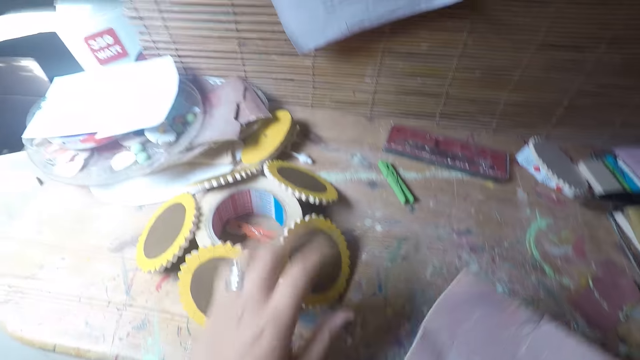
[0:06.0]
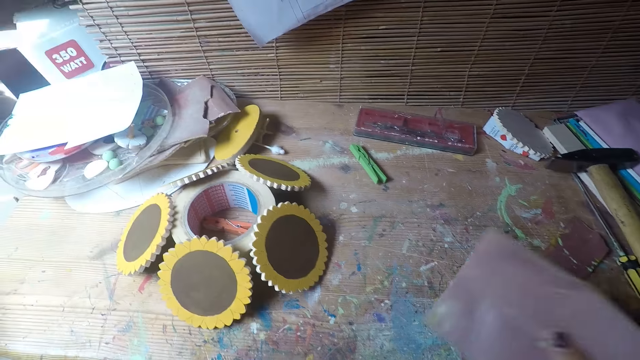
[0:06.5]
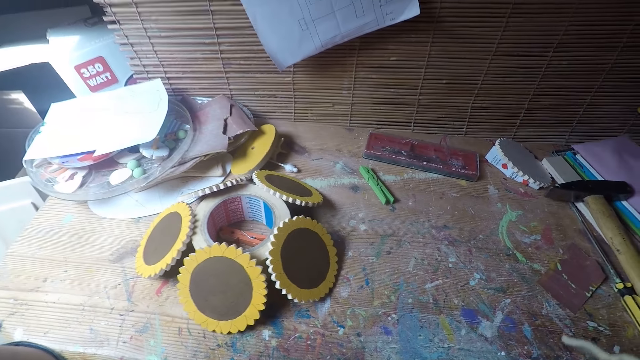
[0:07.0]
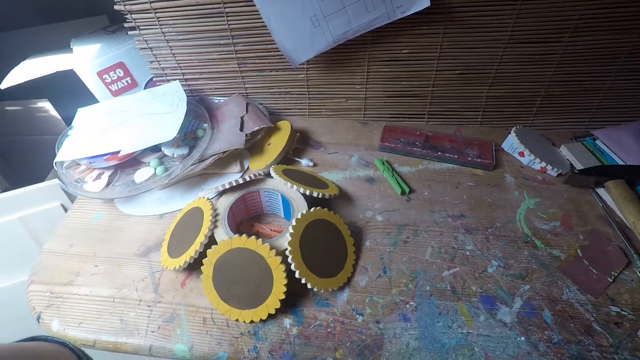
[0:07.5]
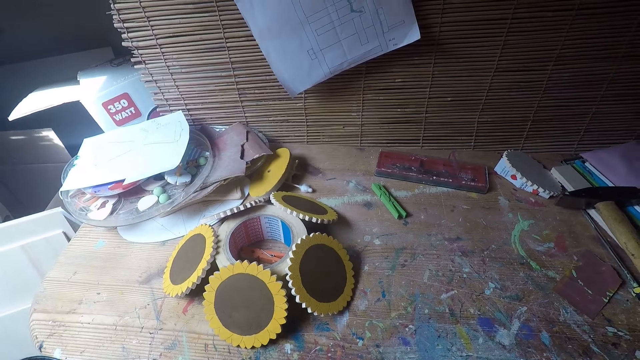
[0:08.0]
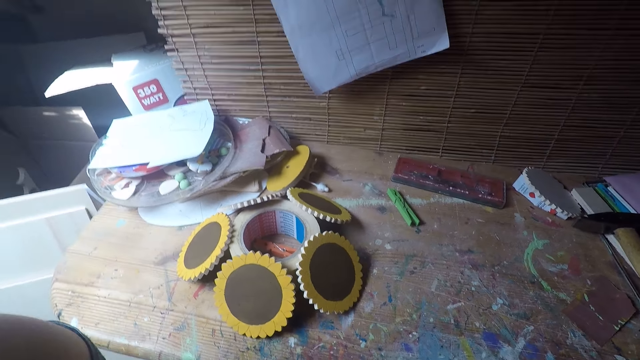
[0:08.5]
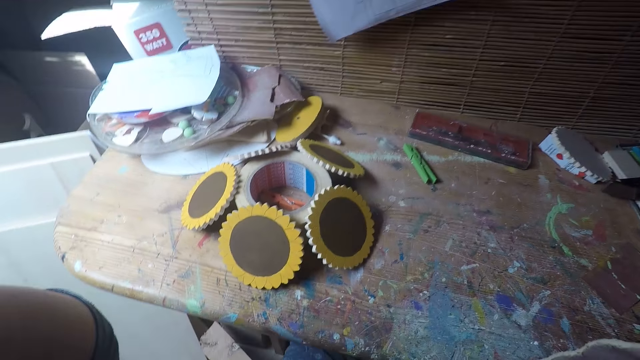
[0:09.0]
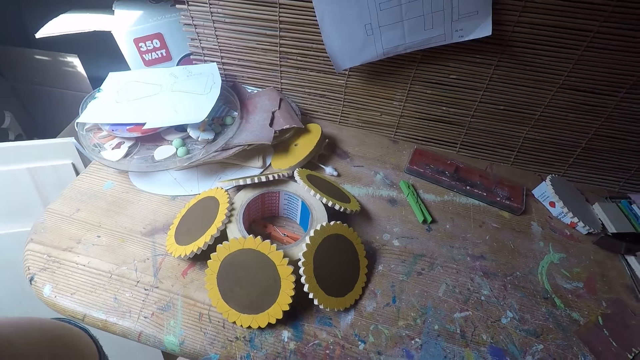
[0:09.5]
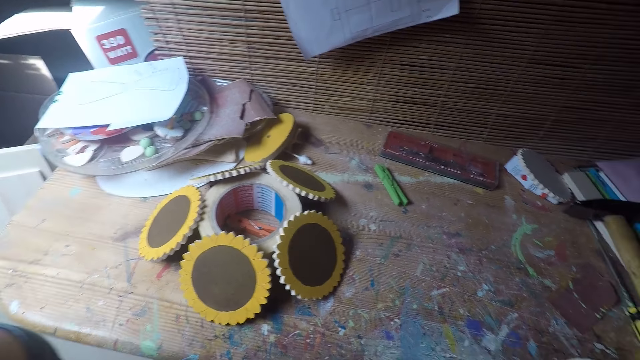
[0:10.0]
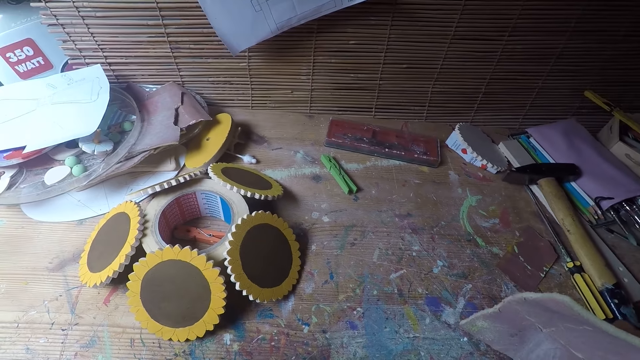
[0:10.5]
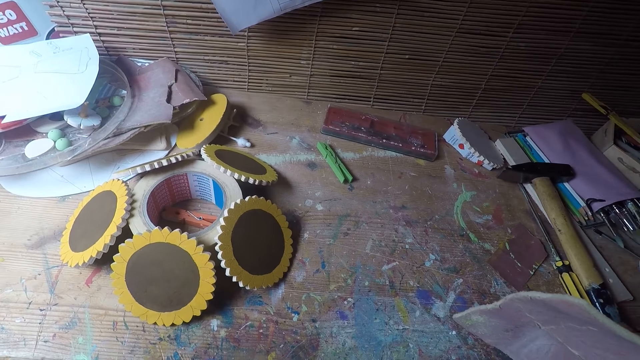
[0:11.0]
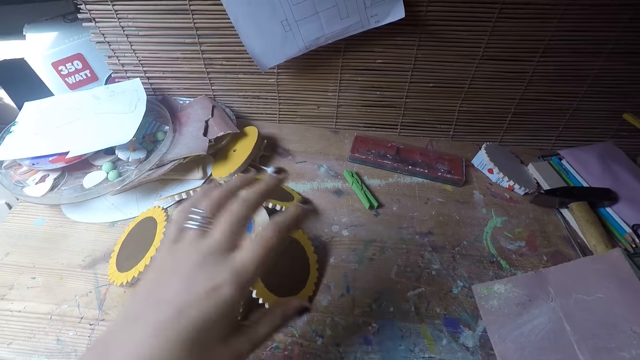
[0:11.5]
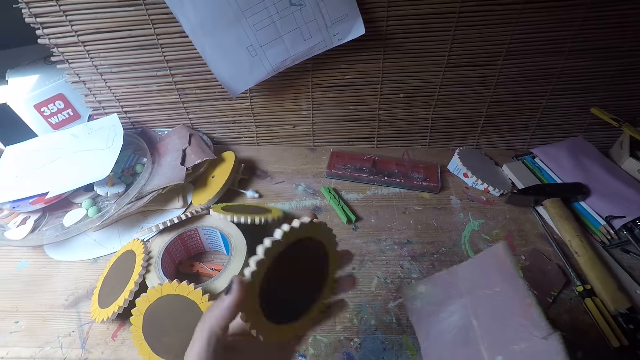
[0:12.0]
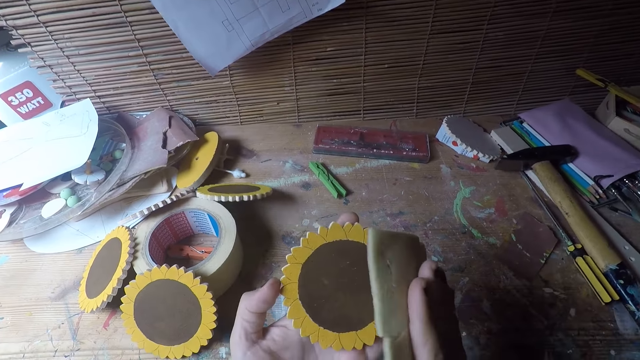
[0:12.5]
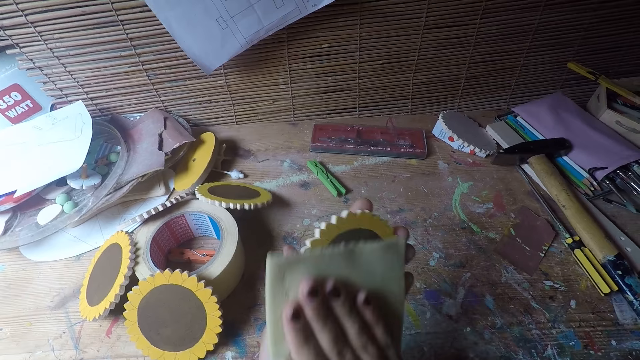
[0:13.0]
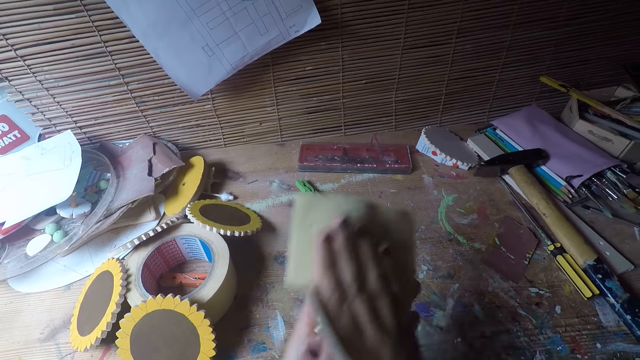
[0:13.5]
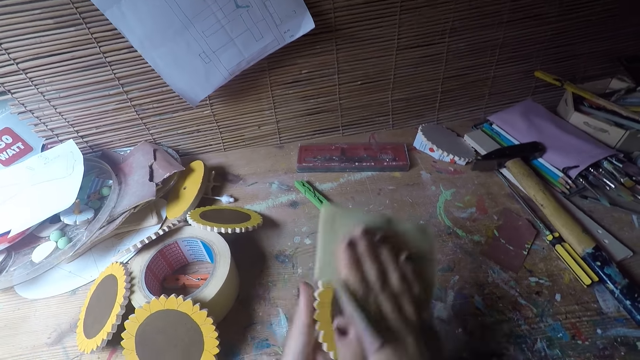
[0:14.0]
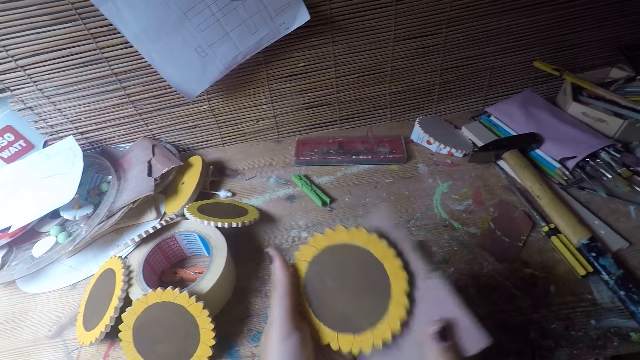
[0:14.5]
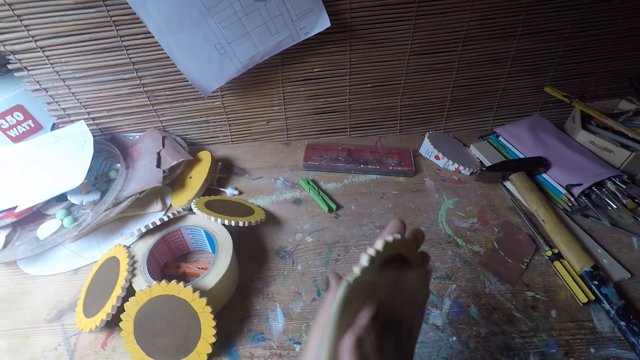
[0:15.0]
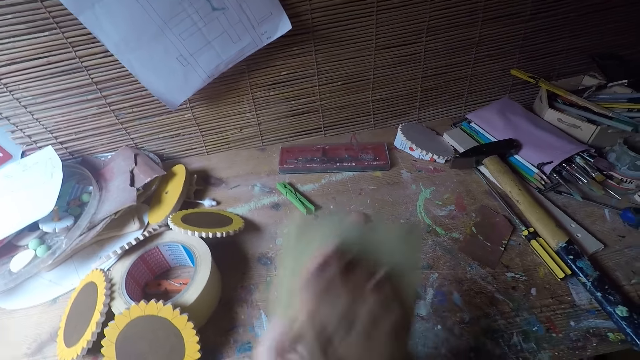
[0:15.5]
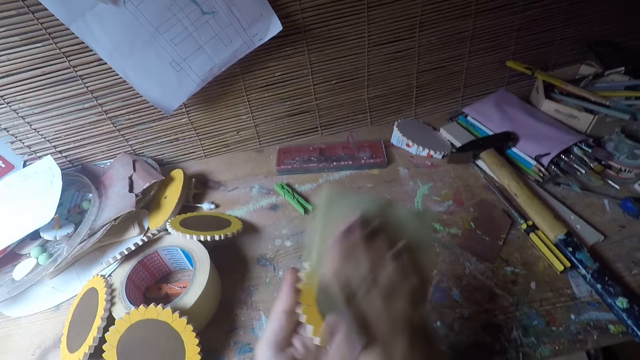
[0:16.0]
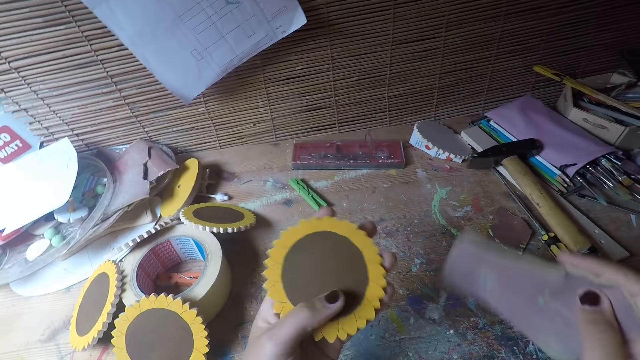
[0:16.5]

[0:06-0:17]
The camera wearer touches a table coaster or piece of woodcraft with her left hand. She touches her head with her left hand. She puts the camera into focus. She flips the table coaster with her left hand. She picks the piece of woodcraft. She scrubs the piece of woodcraft with a sandpaper in both hands.

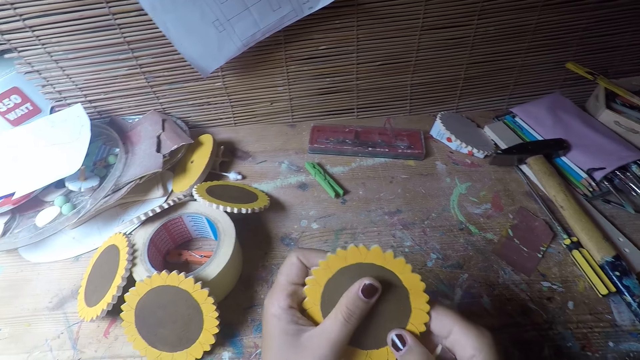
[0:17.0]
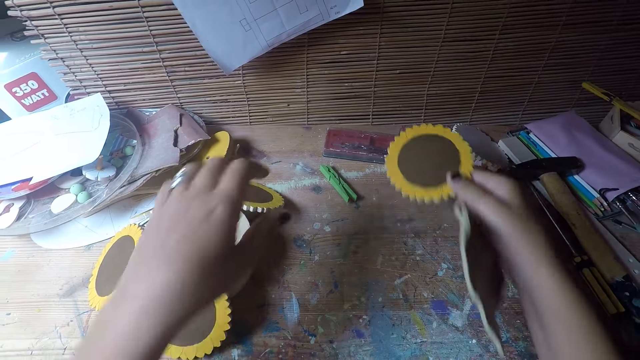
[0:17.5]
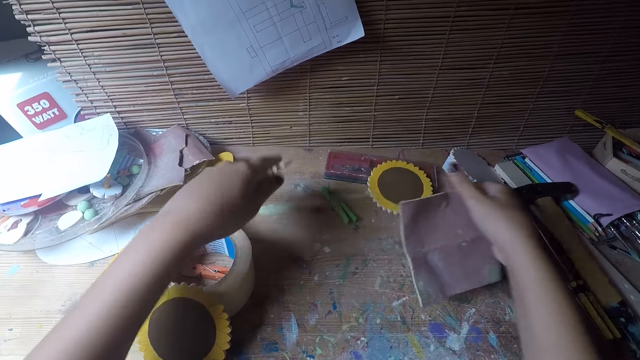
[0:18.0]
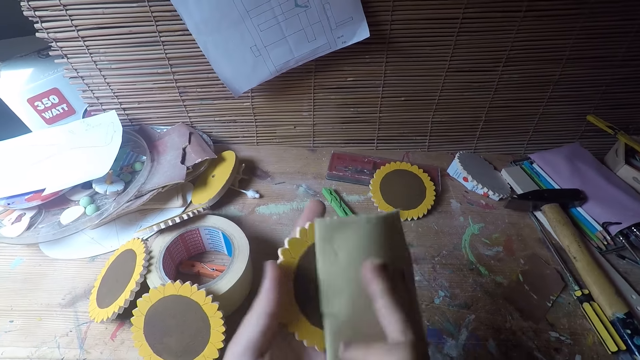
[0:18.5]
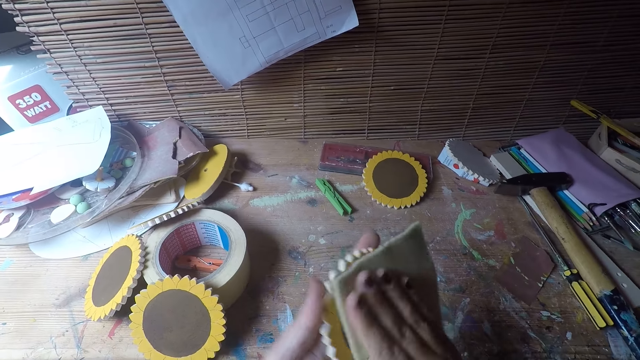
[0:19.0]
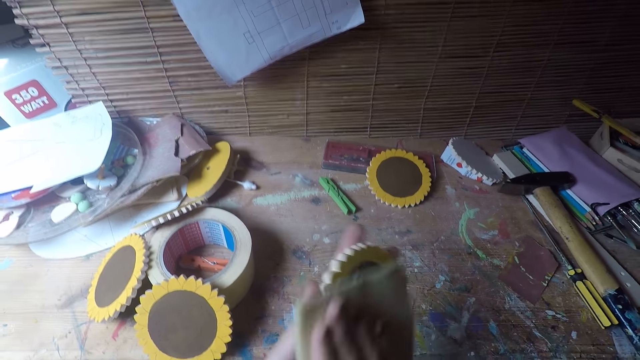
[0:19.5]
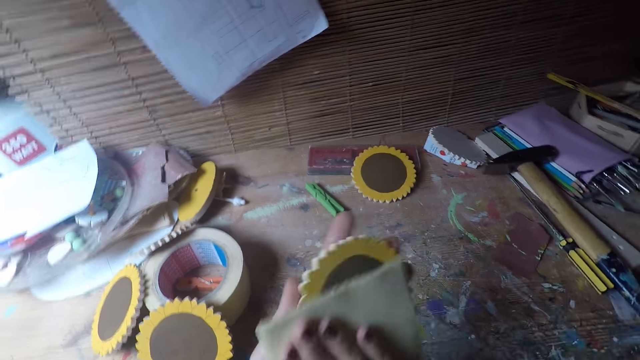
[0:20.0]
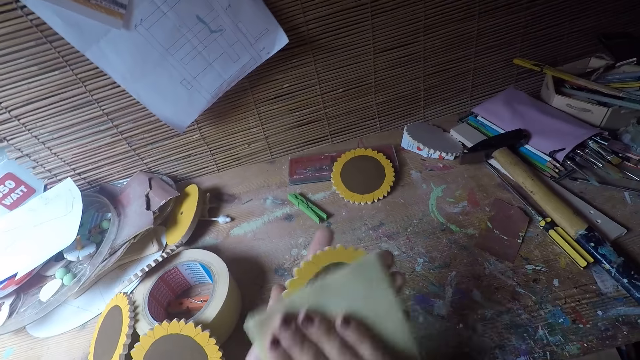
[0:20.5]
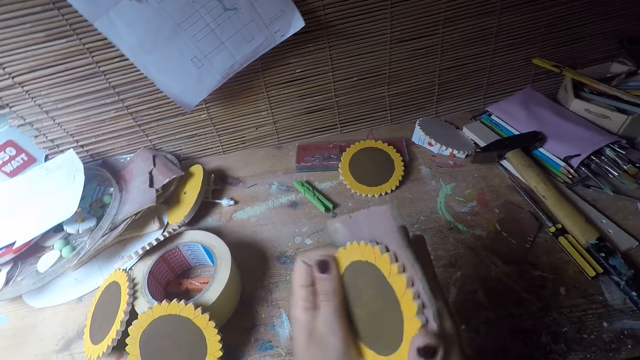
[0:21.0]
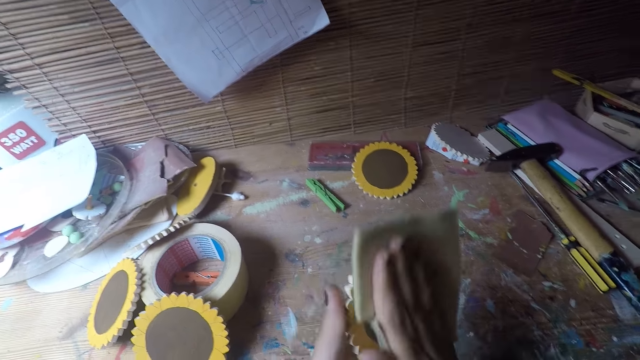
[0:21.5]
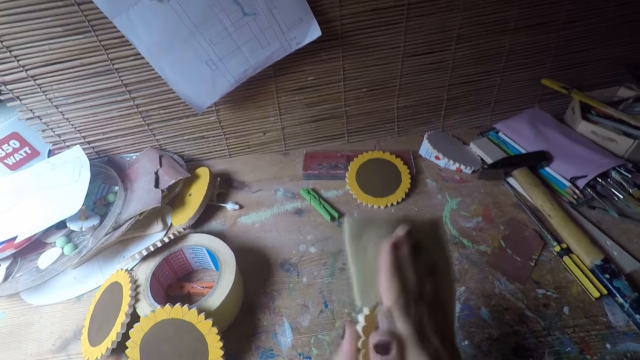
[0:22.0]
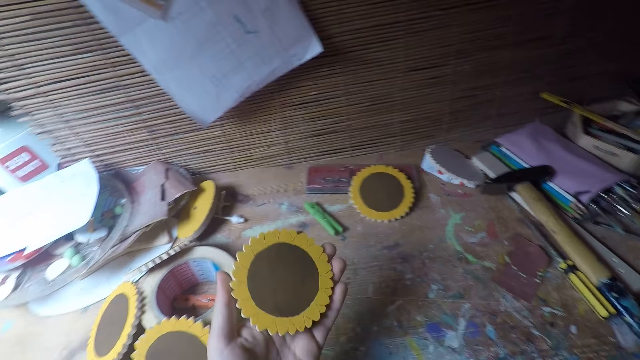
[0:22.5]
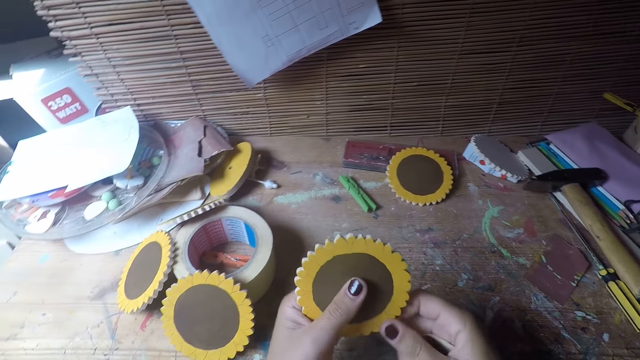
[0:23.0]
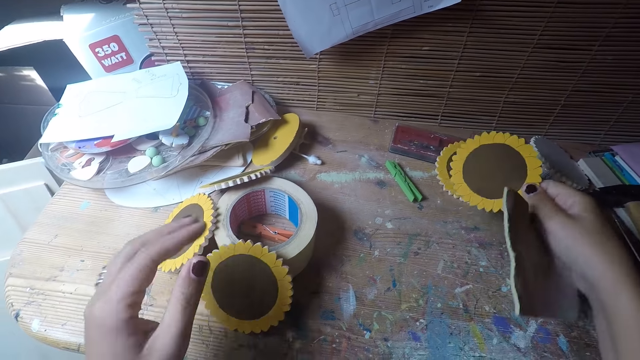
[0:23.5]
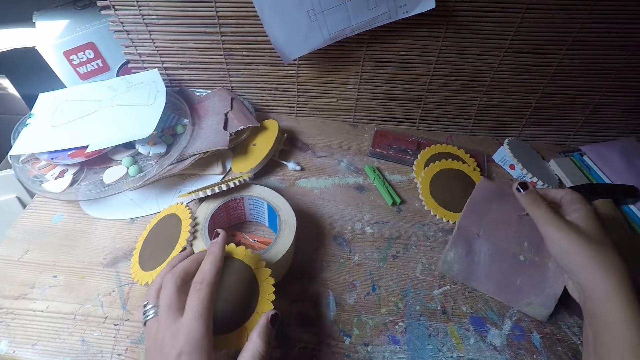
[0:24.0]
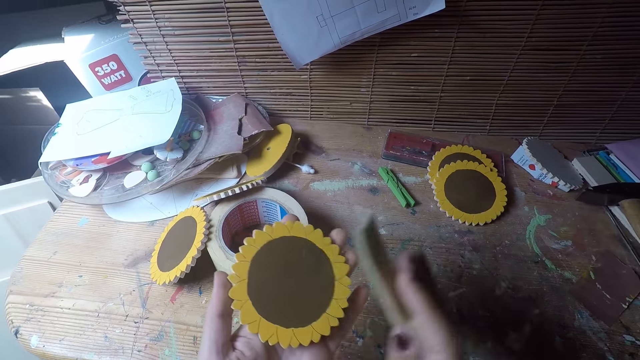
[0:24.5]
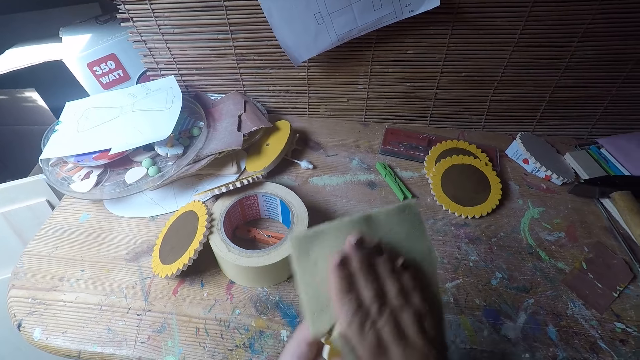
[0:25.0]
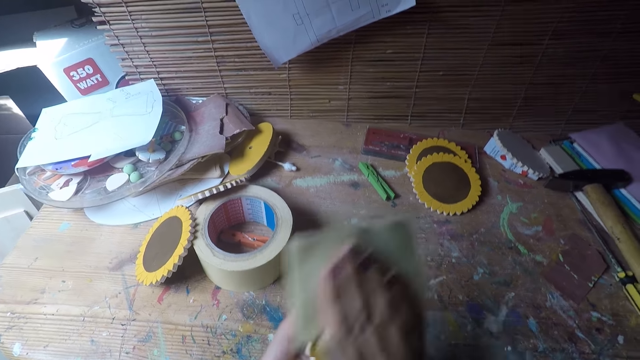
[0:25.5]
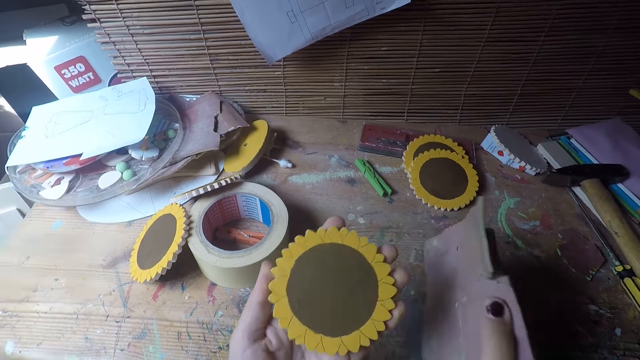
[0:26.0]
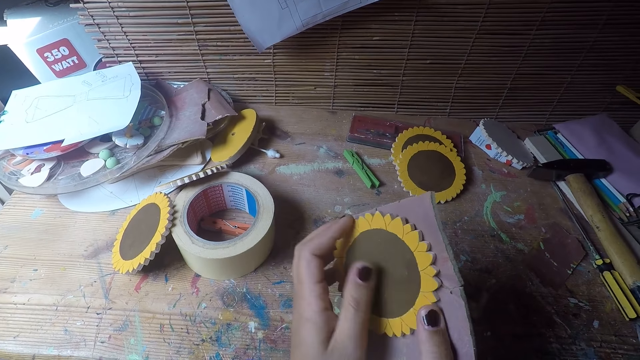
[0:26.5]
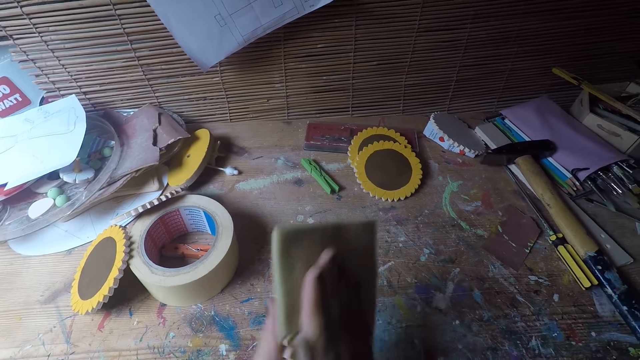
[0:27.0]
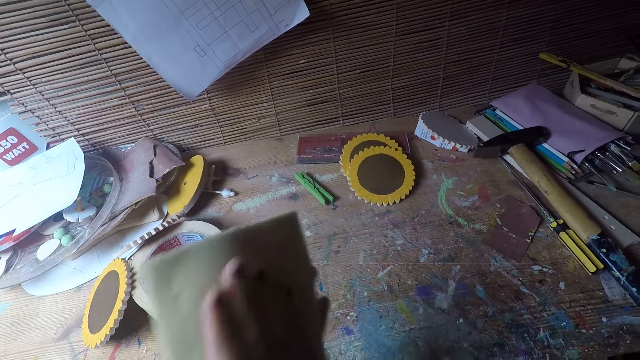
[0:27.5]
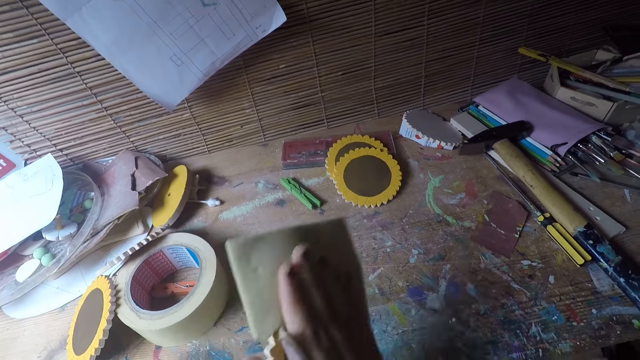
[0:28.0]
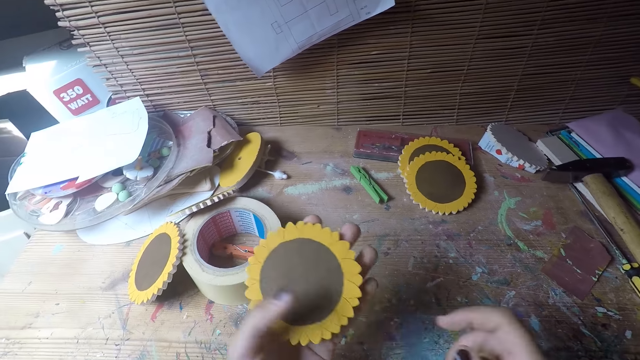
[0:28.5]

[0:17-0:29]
The camera wearer drops the table coaster or woodcraft aside in her right hand. She picks another table coaster with her left hand. She scrubs the woodcraft with a sandpaper in both hands. She drops the table coaster aside in her right hand. She picks another table coaster with her left hand. She scrubs the woodcraft with a sandpaper in both hands.
